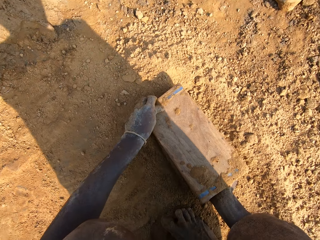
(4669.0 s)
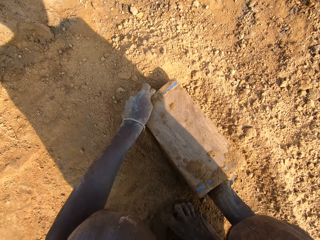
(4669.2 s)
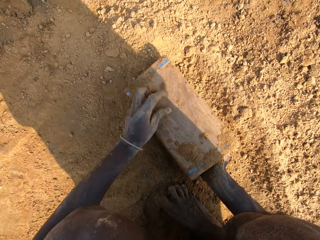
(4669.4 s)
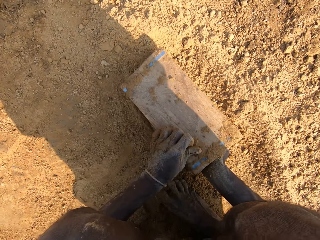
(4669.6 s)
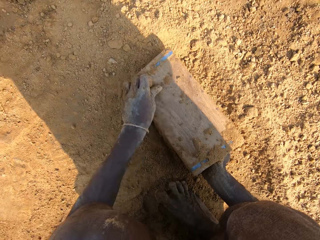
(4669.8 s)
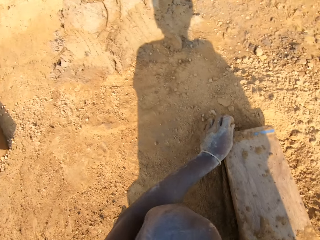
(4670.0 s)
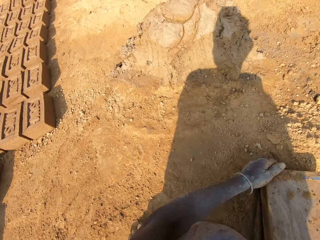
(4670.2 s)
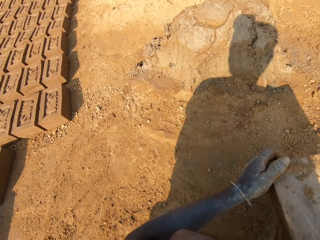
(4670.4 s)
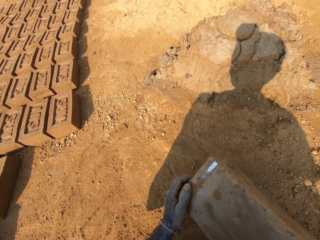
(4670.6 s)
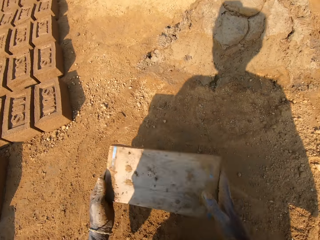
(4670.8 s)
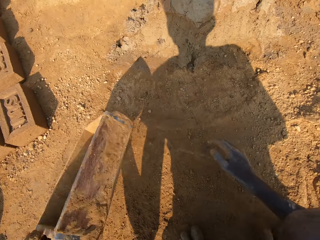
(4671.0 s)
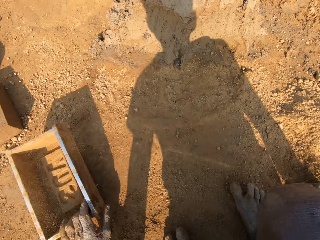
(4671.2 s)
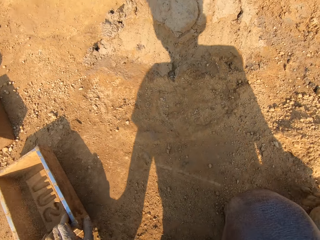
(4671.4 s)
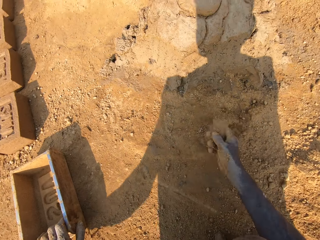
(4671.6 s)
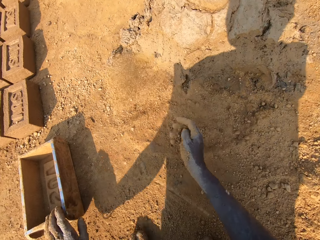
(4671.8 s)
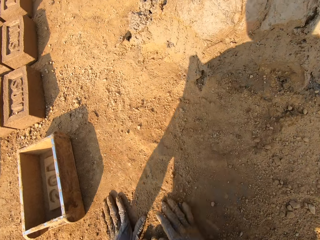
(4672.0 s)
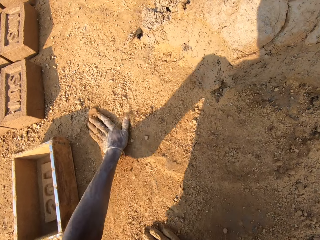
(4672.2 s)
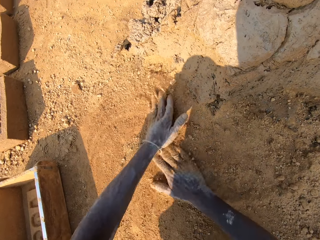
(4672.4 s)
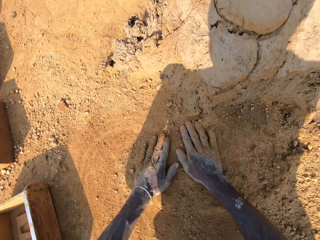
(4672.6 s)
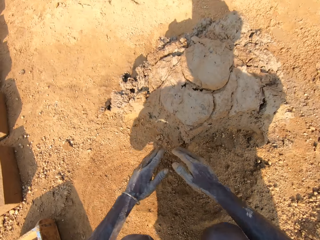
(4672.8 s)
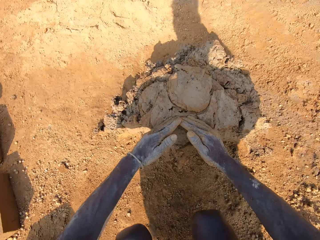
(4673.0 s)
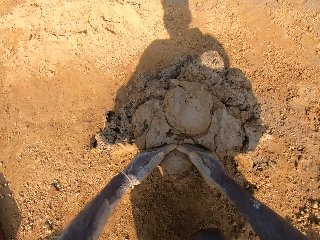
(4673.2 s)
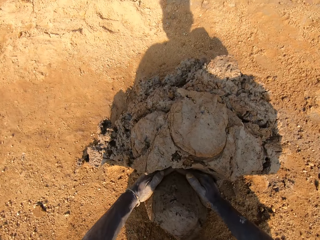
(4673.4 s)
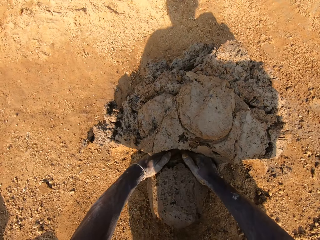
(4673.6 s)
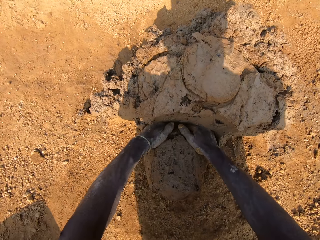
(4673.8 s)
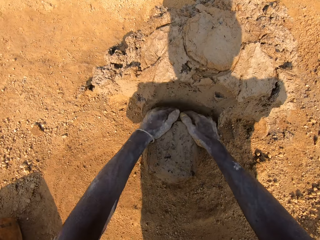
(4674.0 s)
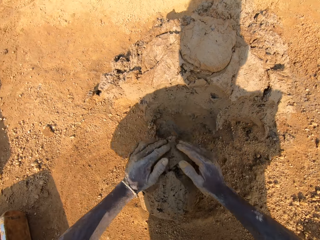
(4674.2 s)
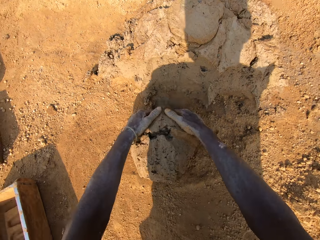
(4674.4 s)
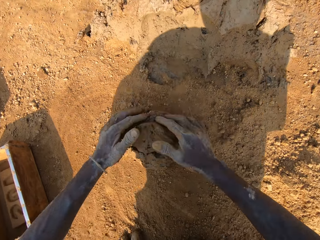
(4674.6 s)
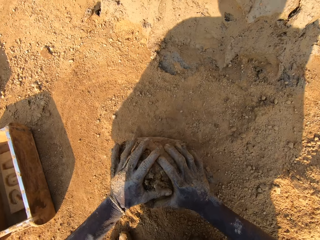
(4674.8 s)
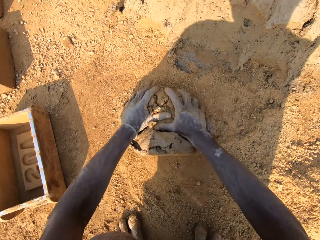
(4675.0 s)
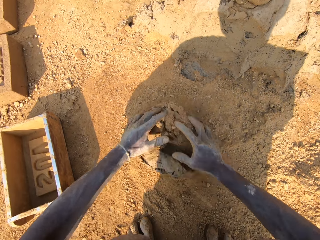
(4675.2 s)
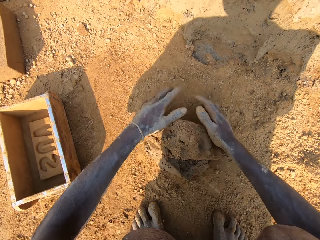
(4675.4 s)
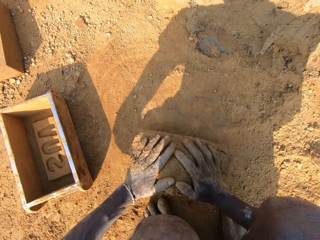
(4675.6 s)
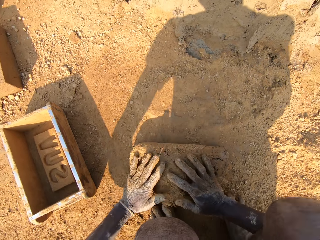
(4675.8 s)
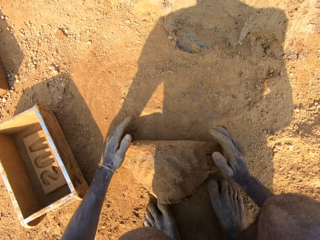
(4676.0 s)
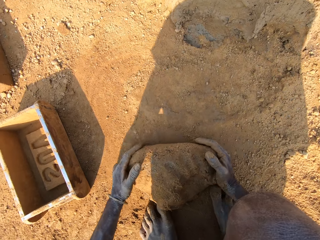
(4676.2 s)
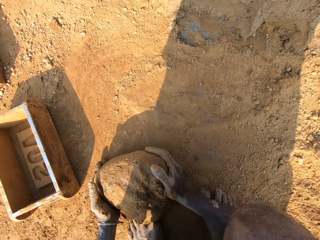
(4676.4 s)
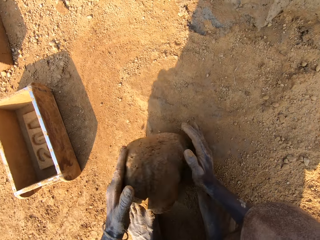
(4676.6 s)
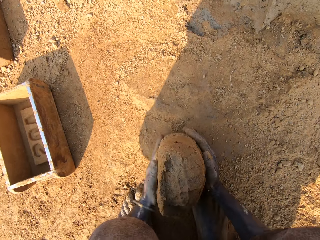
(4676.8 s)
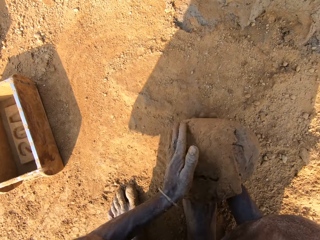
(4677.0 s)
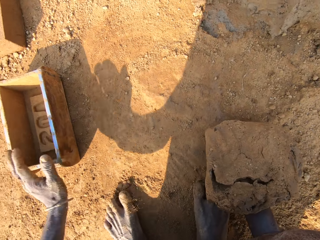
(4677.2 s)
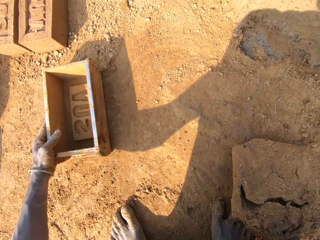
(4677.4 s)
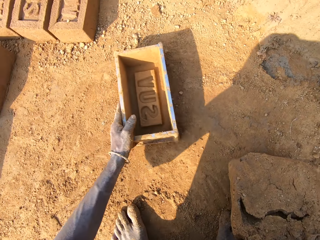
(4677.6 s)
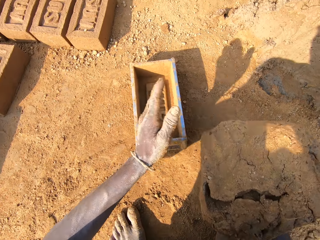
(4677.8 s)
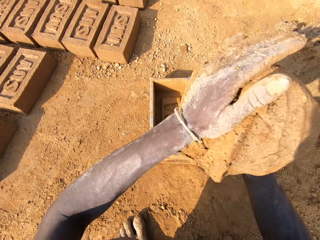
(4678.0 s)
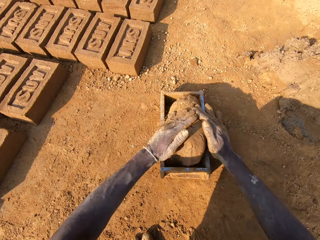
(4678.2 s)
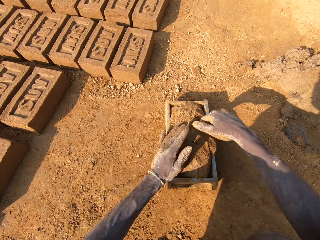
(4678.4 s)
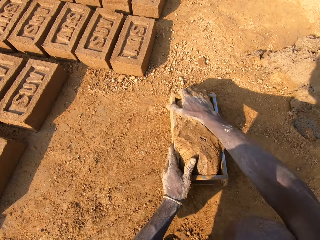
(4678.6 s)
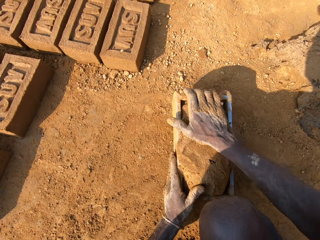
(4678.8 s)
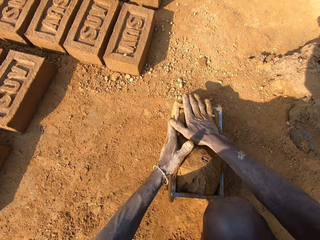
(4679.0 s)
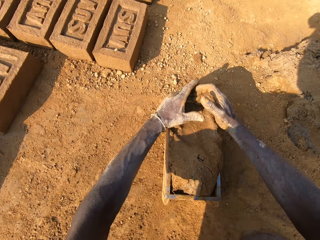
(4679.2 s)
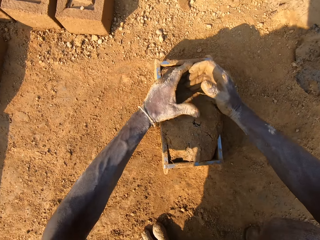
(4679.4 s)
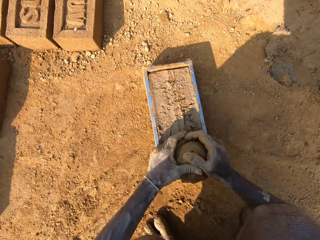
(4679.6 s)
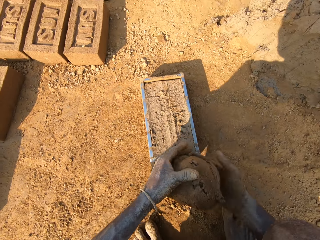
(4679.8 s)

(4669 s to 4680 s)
The camera wearer scrapes the back of the plastic trough with his left hand. He carries the plastic trough with both hands. He puts the box or plastic trough down. He throws sand on the ground with his right hand. He rubs both hands with sand on the ground. He spreads the soil with his hands. He cuts out clay from the clay boulder with both hands. He moulds the clay on the ground with both hands. He moves the plastic trough on the ground with his left hand. He puts the mud in the box. He hits the plastic trough on the ground. He cuts off the extra mud. He smoothens the clay in the plastic trough with both hands.

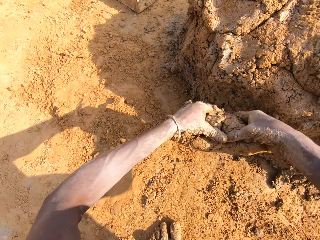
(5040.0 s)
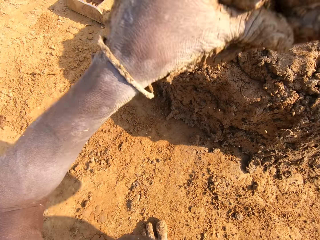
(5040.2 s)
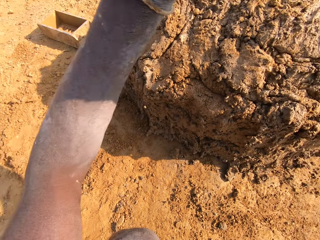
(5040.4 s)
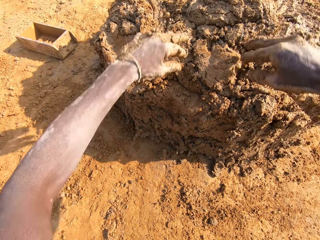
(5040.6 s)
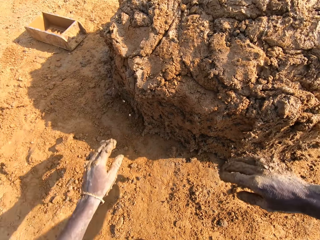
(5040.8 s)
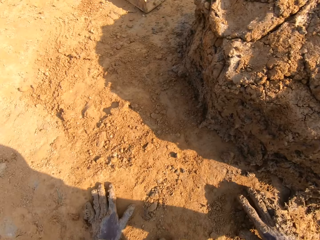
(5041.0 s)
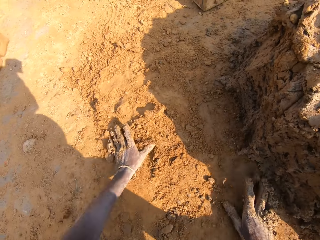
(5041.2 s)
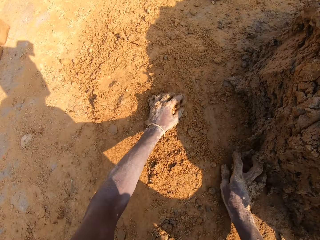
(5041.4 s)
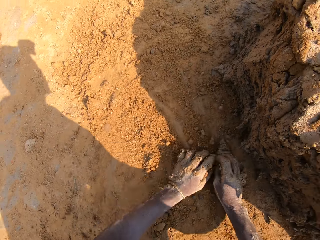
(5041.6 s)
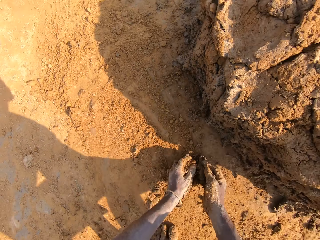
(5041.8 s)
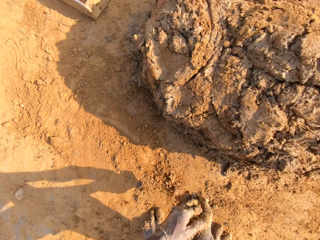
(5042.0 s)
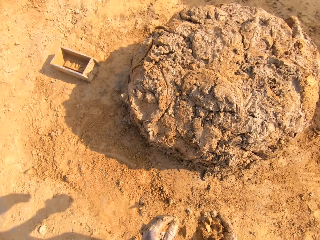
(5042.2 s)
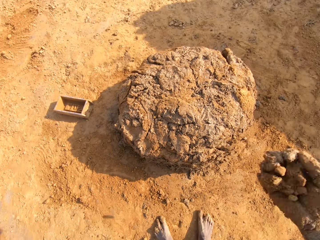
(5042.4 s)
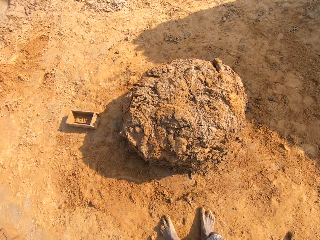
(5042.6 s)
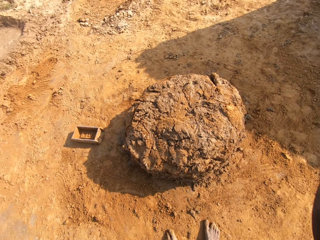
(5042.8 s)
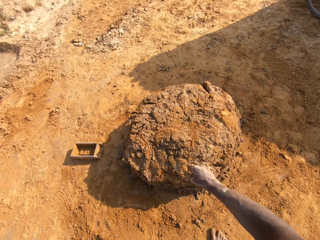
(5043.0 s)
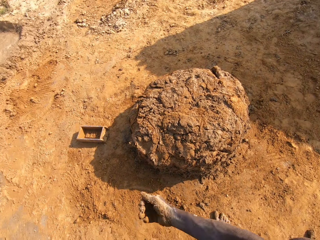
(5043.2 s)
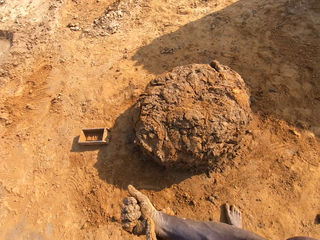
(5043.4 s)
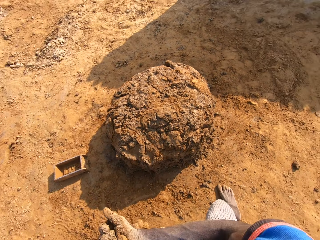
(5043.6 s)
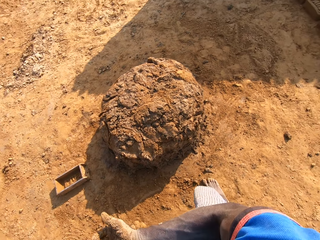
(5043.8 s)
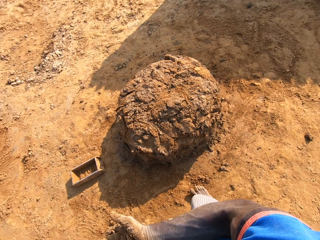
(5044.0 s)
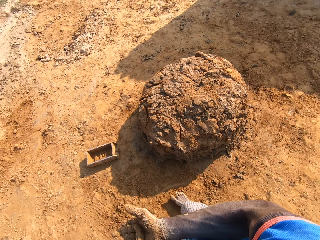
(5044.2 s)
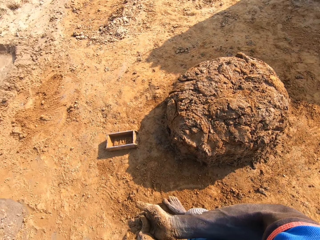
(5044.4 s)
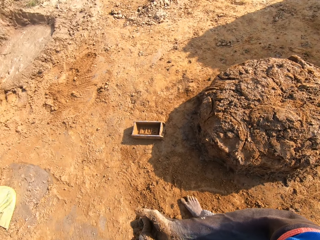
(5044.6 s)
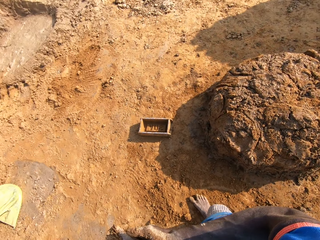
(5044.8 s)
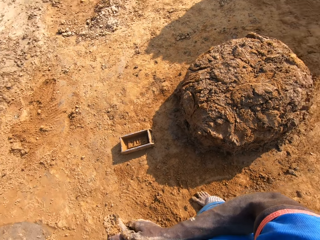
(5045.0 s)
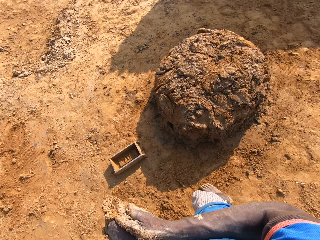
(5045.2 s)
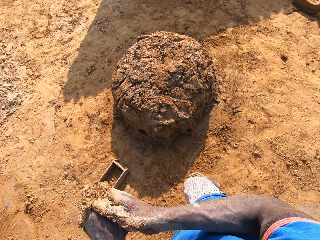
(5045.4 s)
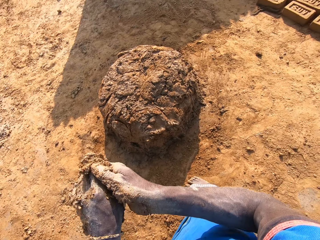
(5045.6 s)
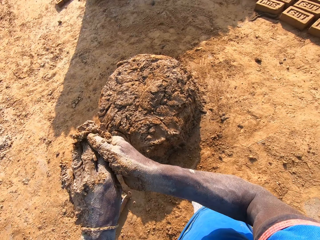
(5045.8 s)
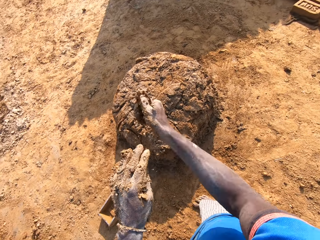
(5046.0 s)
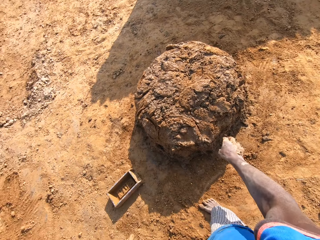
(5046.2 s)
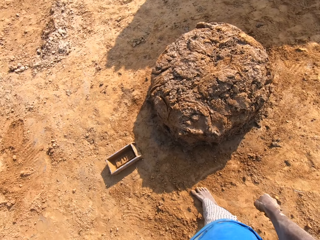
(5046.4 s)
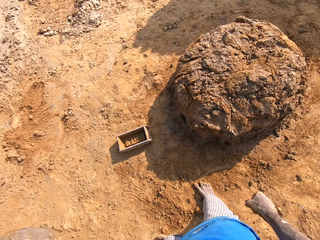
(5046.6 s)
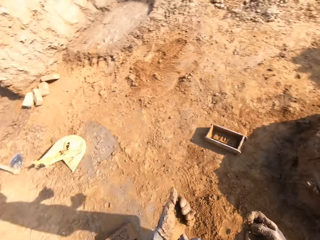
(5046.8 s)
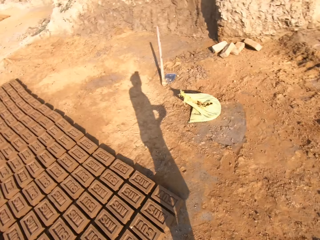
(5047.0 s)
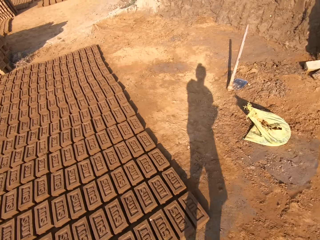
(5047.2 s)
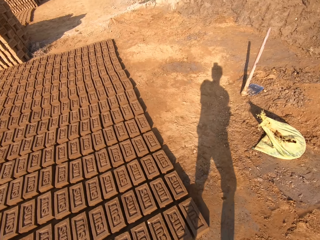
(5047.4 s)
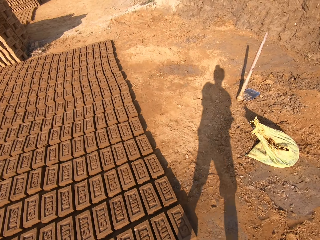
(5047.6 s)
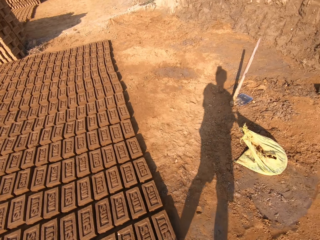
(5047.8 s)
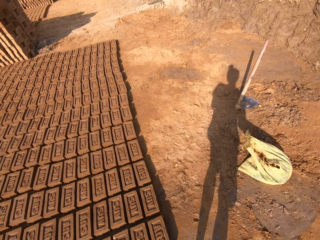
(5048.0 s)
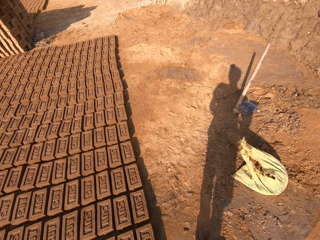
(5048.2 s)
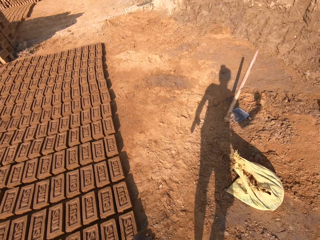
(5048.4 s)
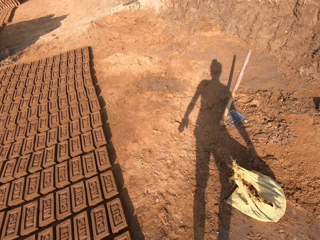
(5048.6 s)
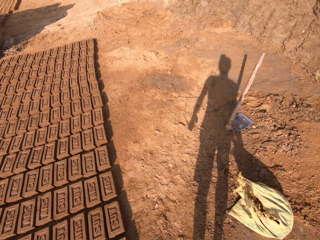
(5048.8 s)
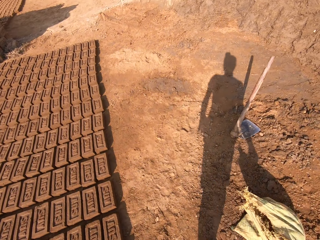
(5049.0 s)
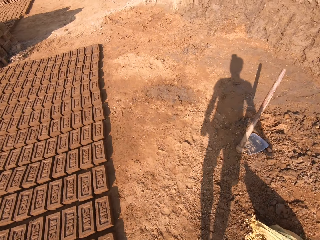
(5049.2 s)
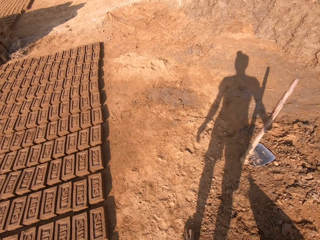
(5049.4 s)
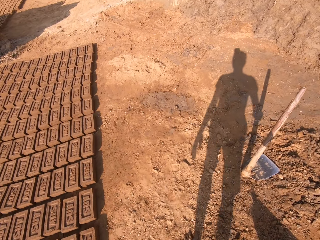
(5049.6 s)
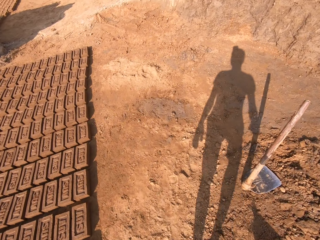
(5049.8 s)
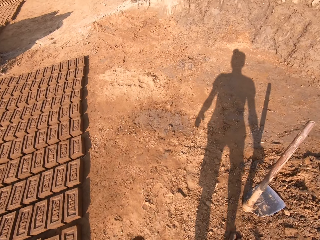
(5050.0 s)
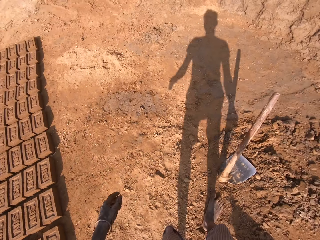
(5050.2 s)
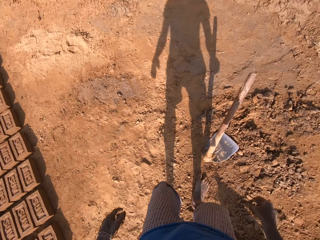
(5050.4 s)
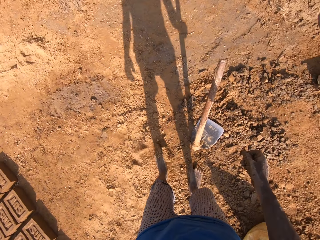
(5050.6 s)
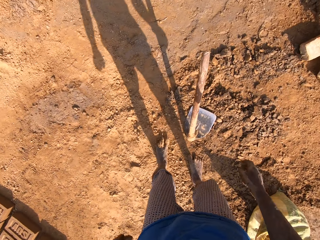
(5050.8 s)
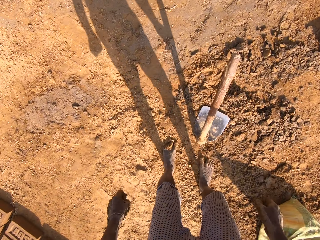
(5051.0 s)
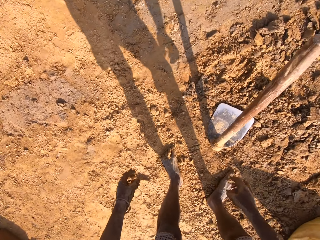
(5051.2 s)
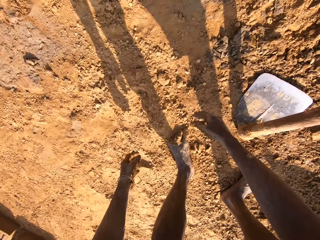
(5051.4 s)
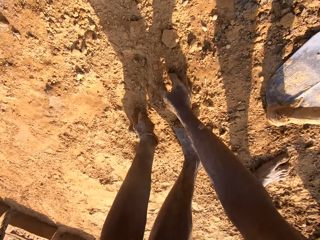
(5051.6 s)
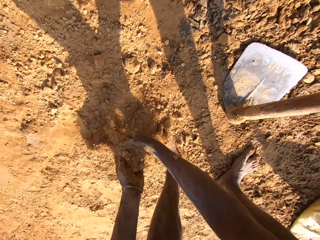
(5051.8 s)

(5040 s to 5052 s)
The camera wearer throws mud on the ground. He sticks the clay on the clay boulder with both hands and rubs both hands with sand on the ground. He throws clay on the clay boulder with his right hand. He removes the mud on his hands. He rubs his hands together. He throws the mud on the ground. He walks around.
